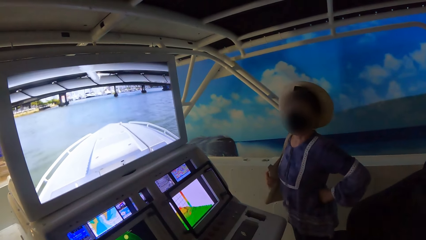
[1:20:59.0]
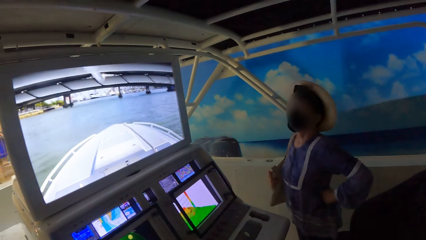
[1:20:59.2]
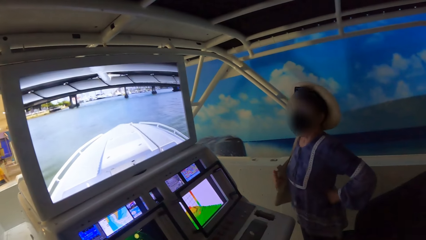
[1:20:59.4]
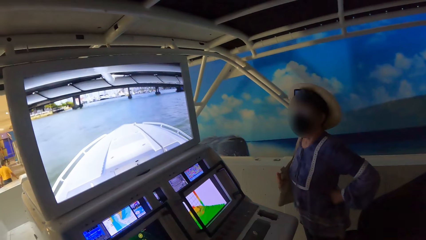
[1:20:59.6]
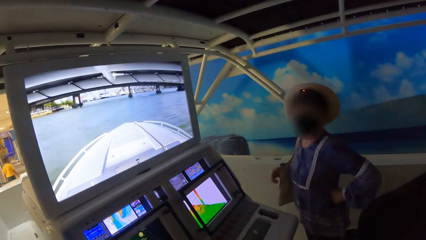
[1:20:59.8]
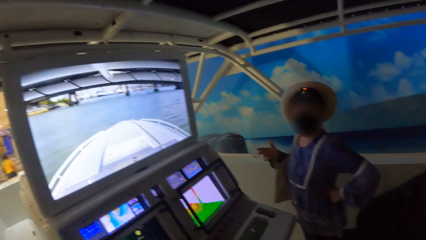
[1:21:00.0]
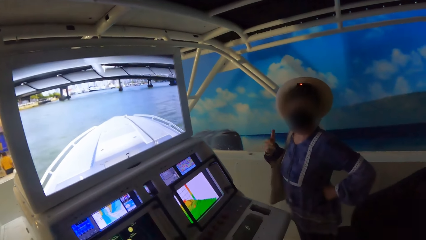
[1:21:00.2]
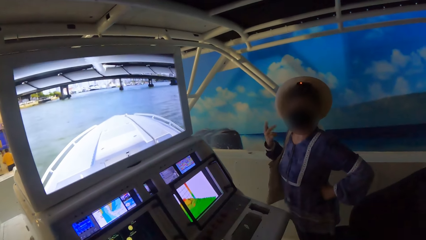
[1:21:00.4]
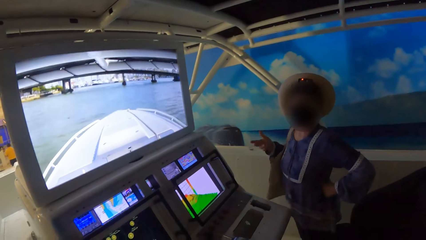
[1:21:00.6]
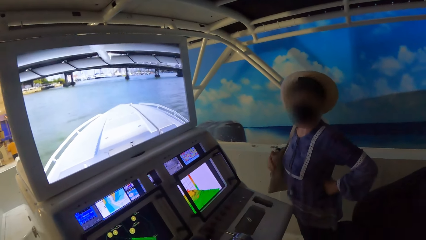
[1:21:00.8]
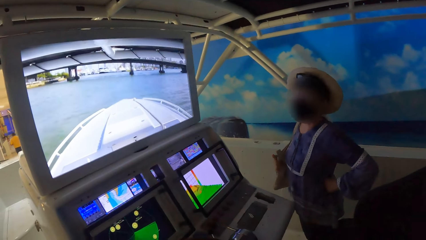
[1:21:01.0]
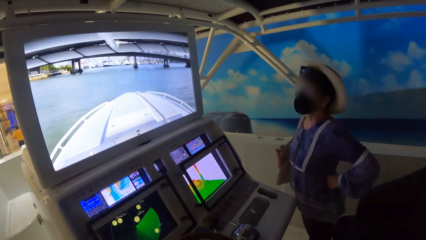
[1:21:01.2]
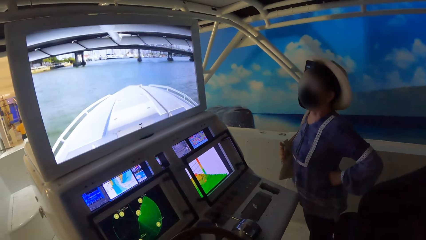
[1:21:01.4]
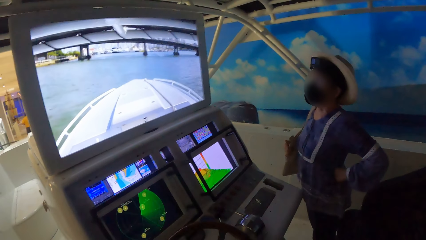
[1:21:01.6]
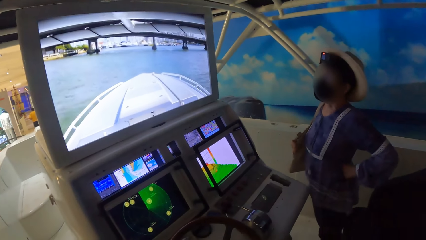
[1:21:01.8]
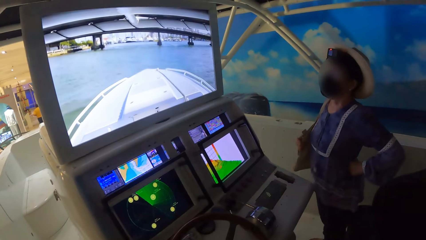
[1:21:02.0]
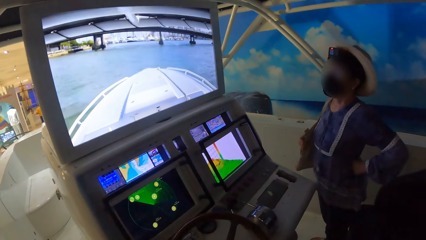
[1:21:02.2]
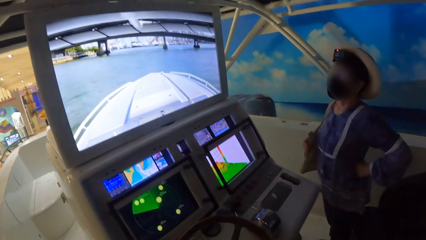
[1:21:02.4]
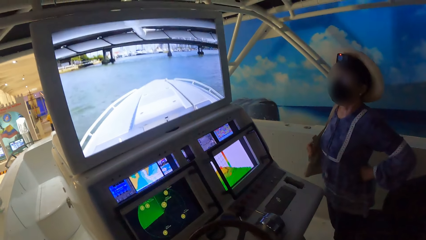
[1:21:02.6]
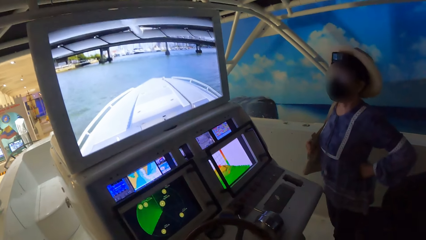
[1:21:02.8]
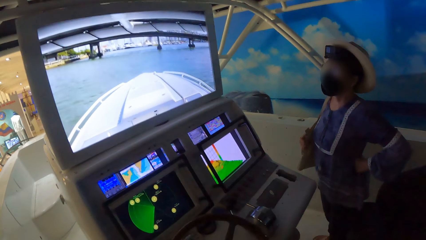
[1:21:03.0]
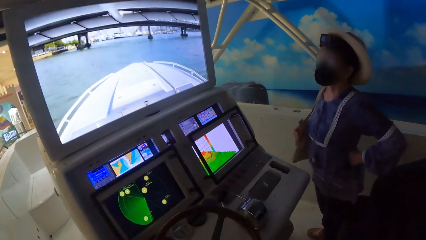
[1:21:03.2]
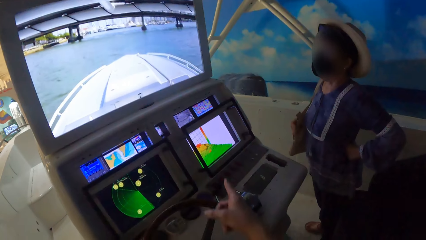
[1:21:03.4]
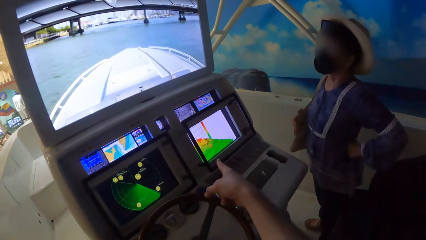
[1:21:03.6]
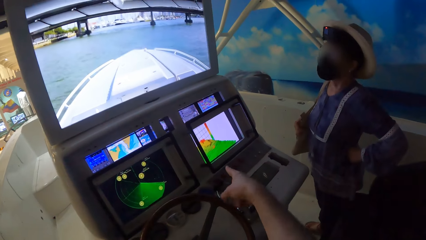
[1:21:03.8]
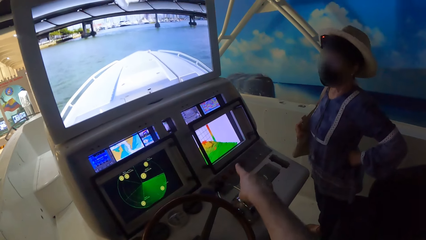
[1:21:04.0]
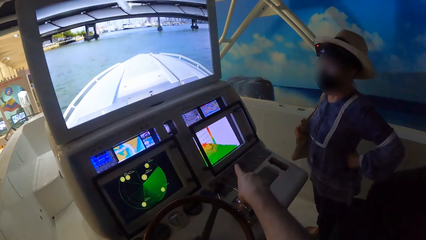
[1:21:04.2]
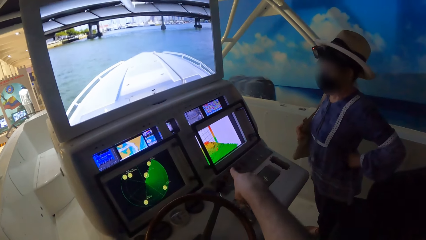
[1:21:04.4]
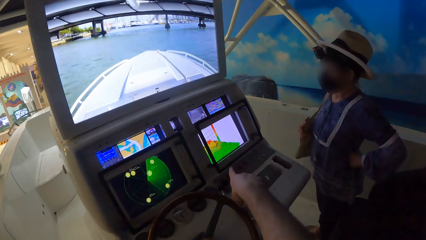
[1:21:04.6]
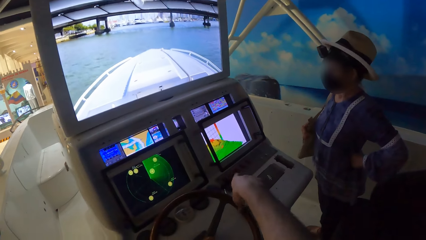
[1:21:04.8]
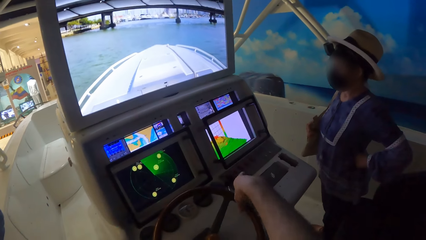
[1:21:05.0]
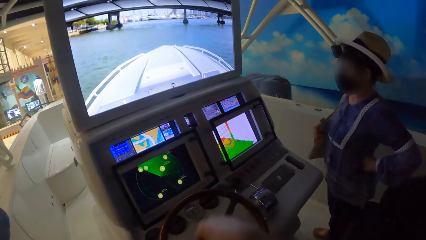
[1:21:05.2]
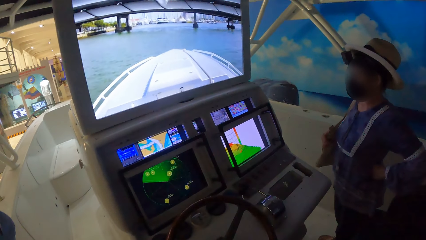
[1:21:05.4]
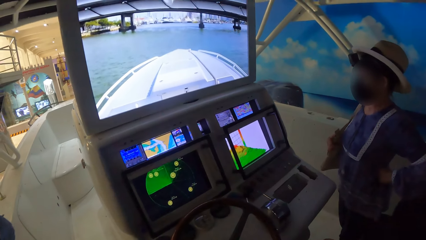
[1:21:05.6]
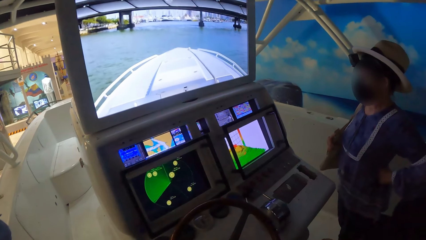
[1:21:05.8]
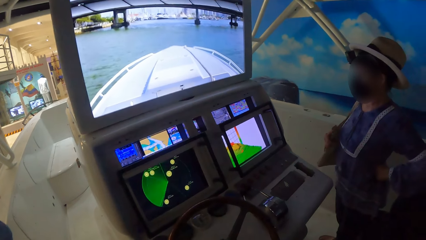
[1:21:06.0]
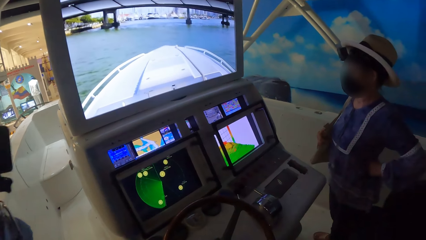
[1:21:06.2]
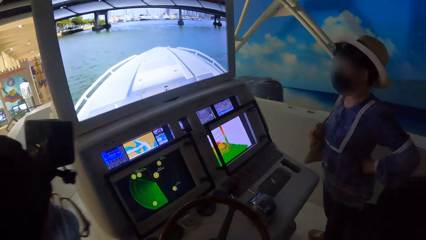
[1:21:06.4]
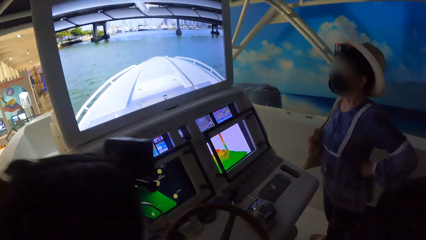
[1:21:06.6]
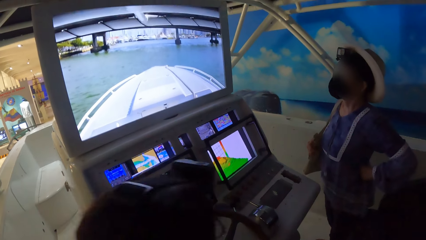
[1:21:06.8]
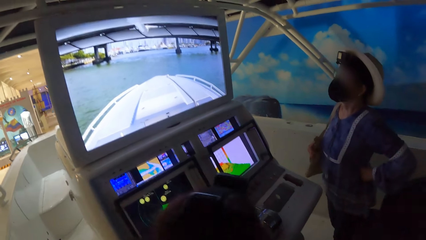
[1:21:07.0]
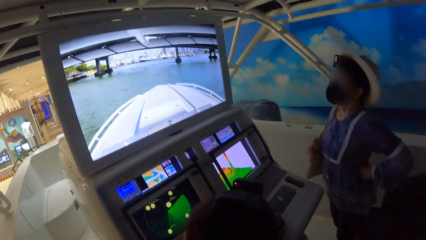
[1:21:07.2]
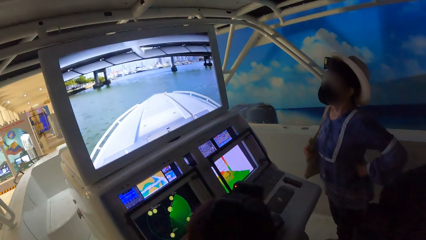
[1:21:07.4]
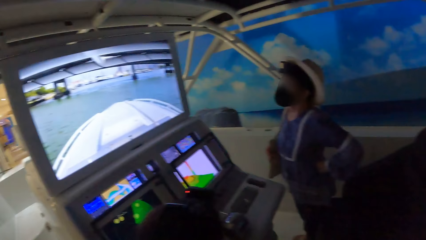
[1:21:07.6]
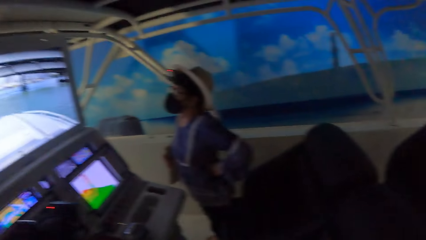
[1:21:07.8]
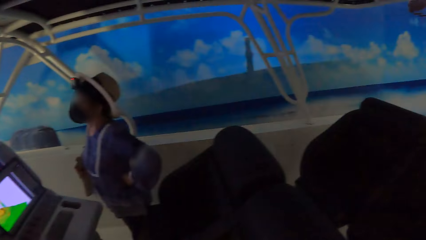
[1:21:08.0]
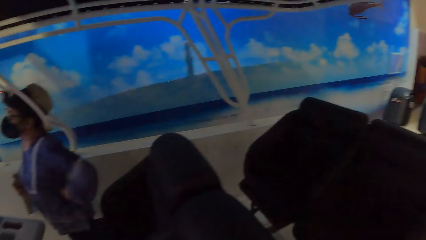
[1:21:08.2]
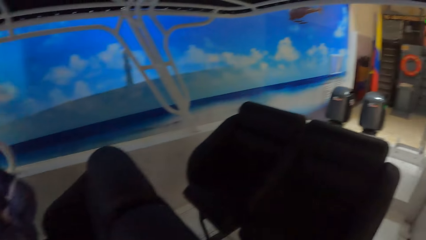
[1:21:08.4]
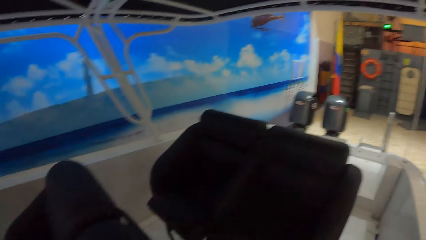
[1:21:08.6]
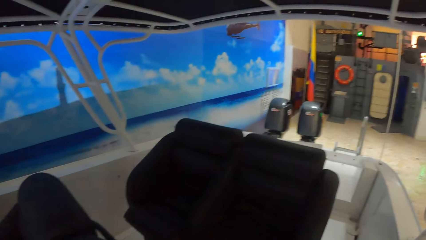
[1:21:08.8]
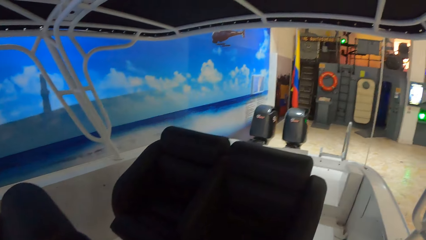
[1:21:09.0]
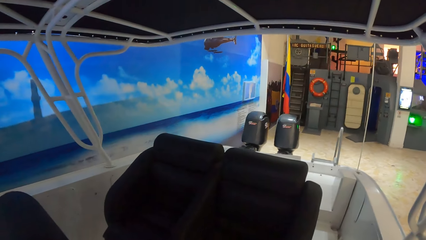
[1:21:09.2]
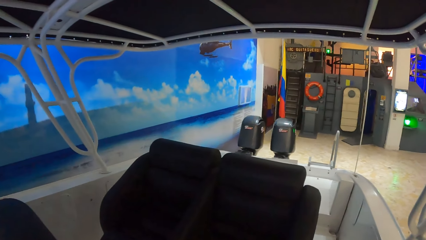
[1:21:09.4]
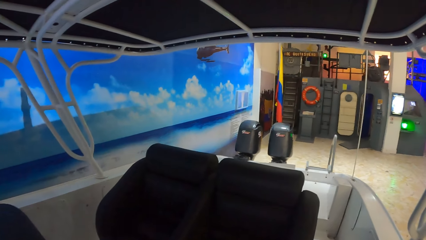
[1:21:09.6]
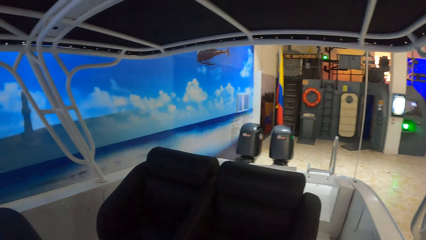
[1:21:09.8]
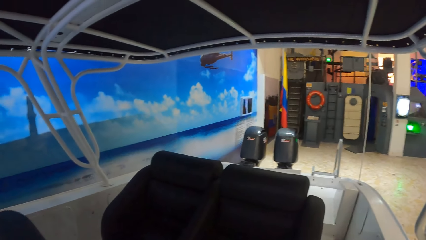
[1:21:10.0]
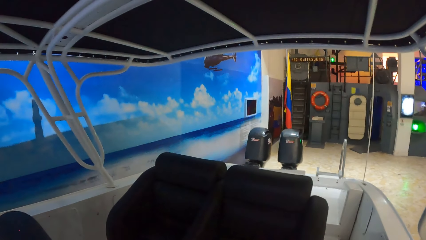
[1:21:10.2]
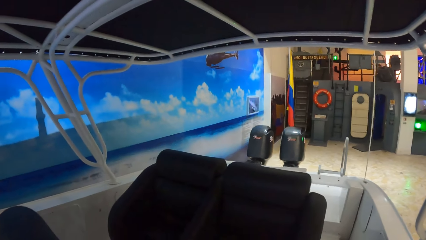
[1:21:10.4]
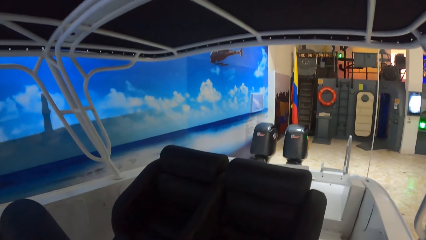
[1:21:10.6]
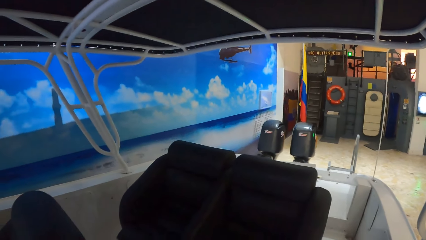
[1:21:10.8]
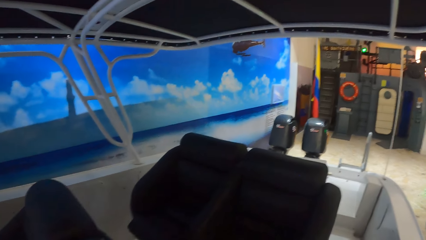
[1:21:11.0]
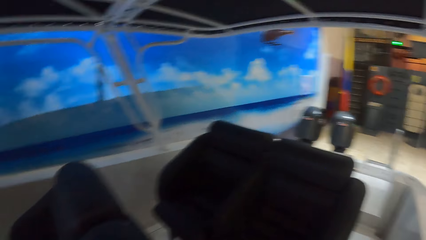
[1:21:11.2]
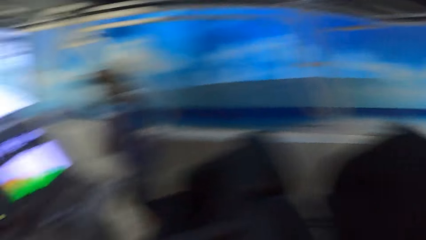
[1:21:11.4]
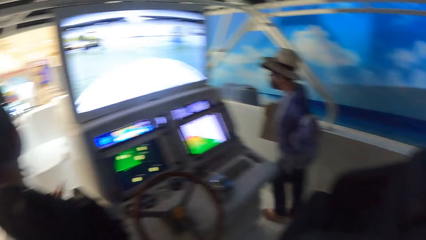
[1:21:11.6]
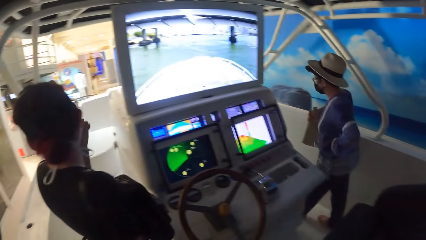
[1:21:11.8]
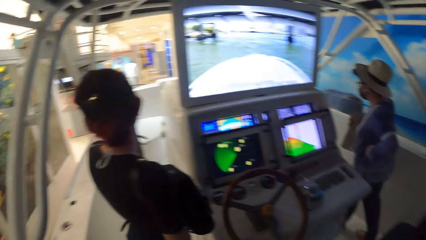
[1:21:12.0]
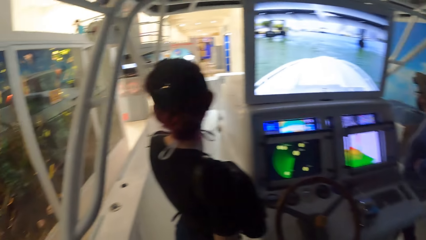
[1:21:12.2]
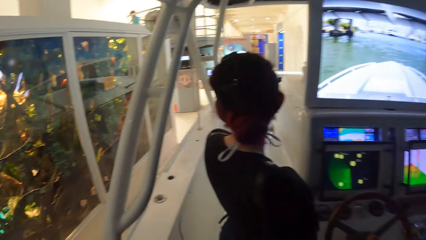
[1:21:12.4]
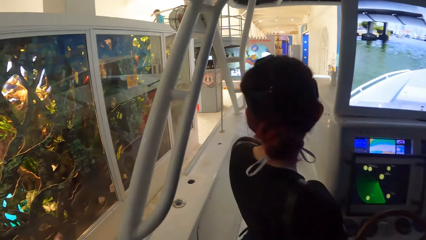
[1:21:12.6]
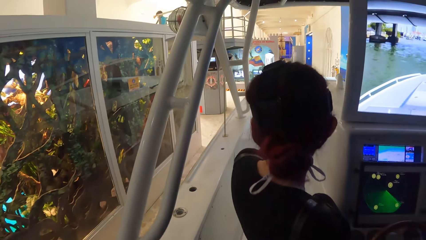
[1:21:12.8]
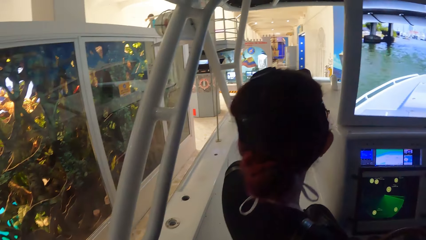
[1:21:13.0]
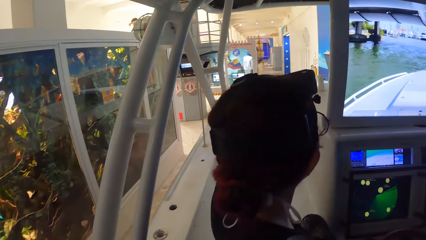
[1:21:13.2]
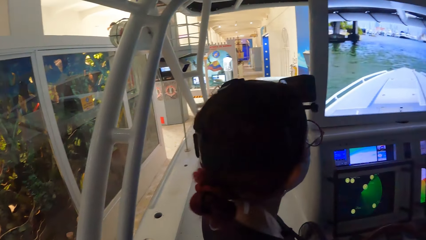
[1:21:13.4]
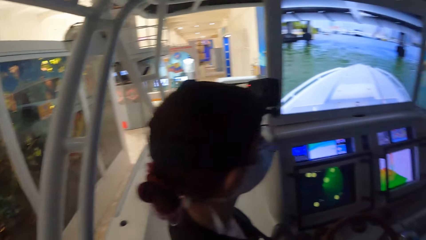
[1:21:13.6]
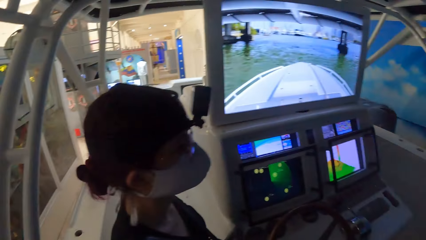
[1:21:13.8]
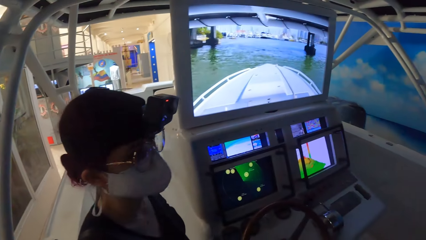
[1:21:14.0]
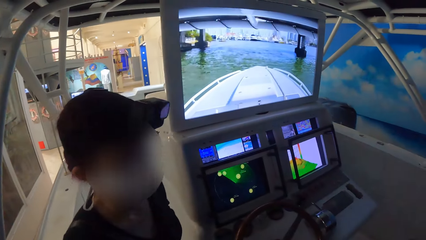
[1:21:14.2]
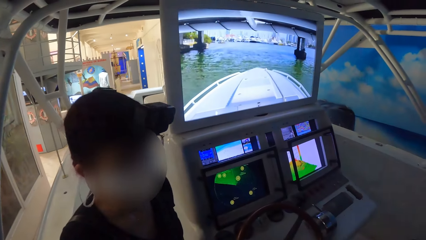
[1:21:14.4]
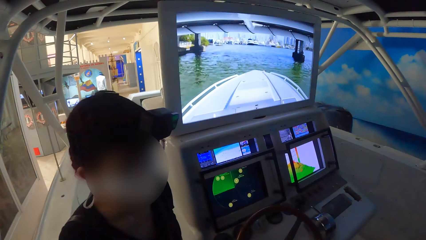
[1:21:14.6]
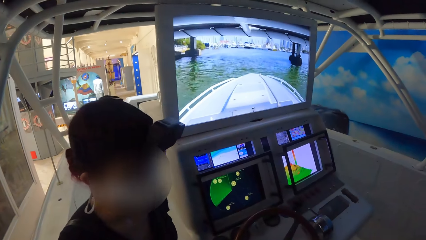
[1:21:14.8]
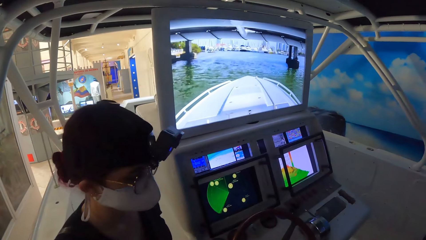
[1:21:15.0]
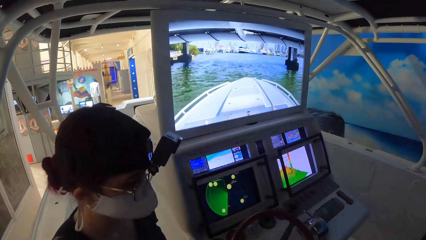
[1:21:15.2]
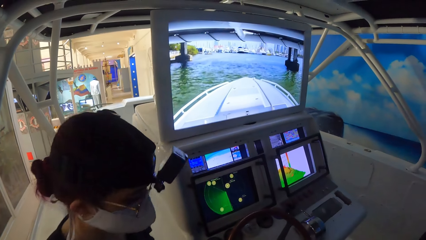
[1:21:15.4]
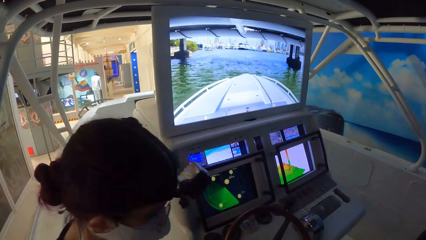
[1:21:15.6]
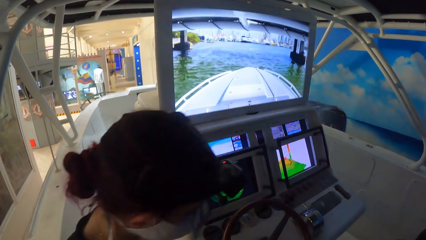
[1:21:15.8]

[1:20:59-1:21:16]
The camera wearer points at the screen. They look around.
